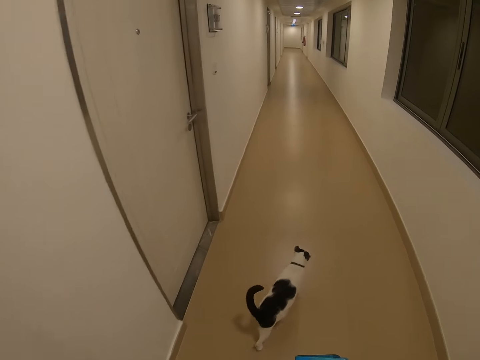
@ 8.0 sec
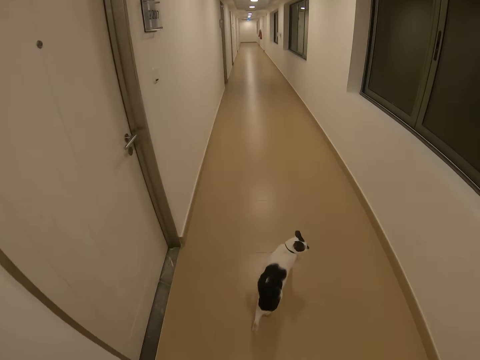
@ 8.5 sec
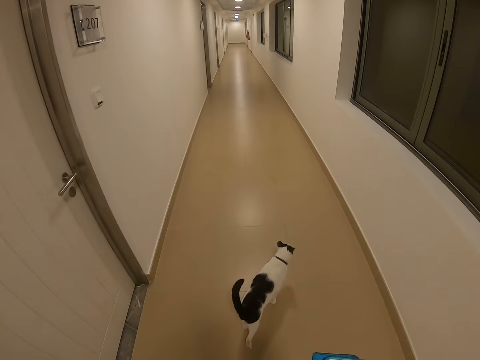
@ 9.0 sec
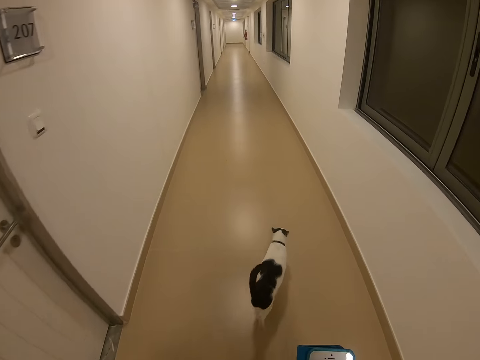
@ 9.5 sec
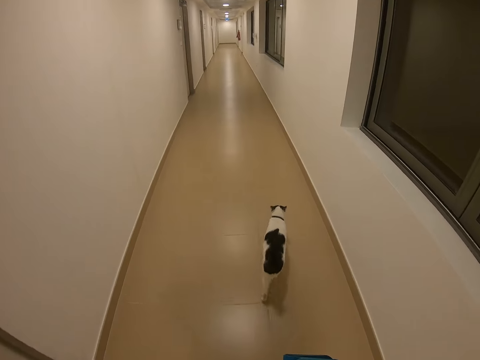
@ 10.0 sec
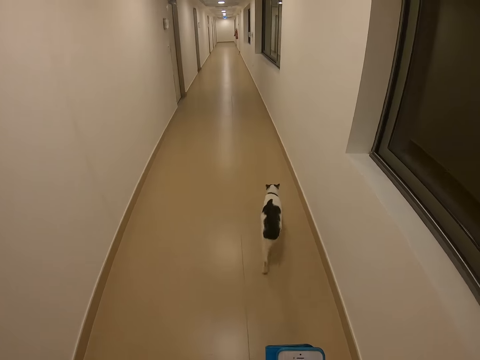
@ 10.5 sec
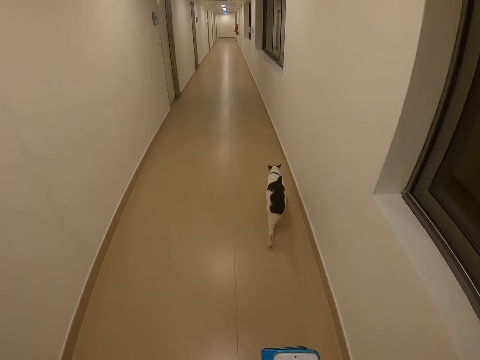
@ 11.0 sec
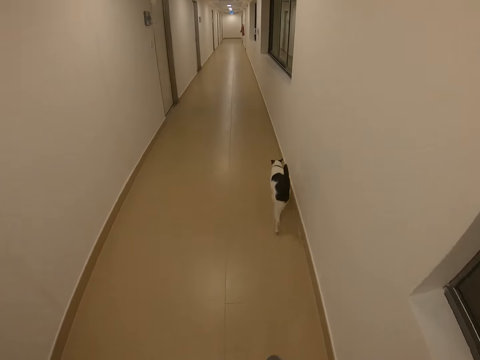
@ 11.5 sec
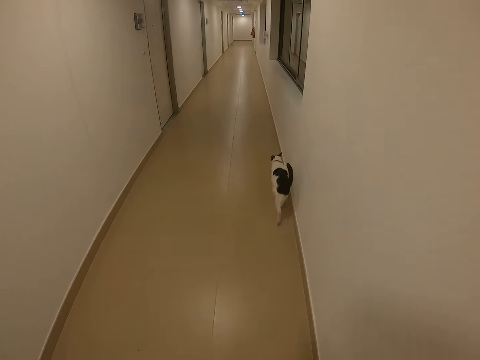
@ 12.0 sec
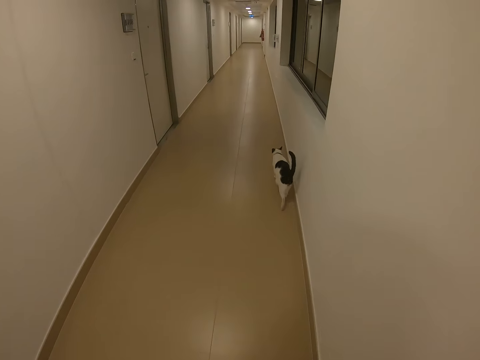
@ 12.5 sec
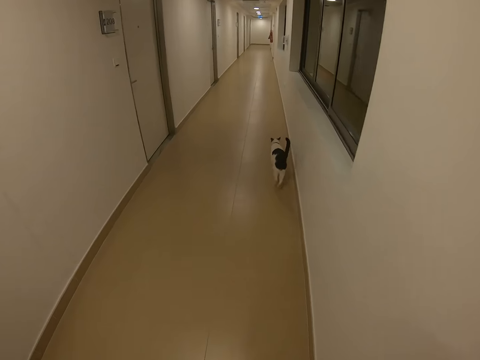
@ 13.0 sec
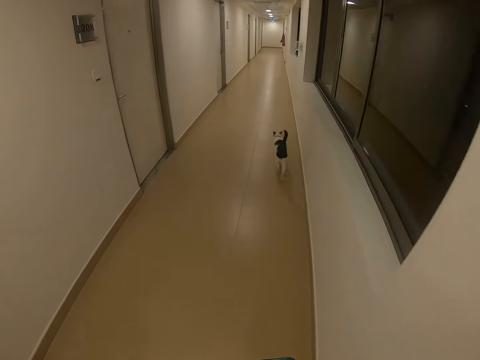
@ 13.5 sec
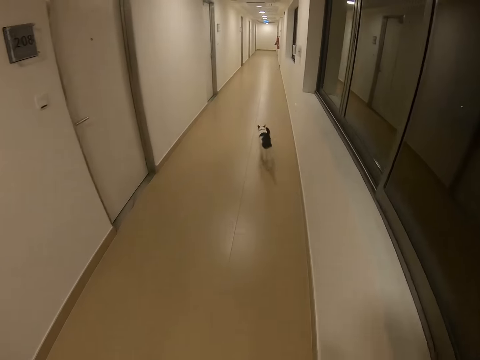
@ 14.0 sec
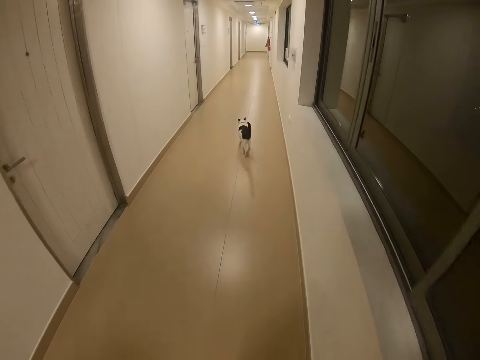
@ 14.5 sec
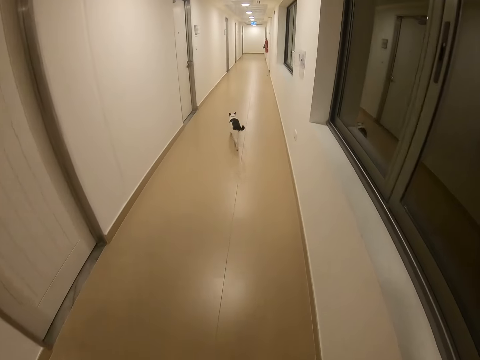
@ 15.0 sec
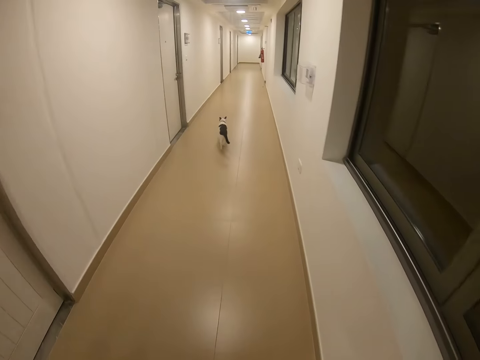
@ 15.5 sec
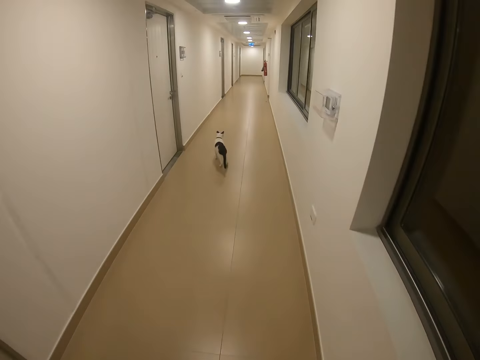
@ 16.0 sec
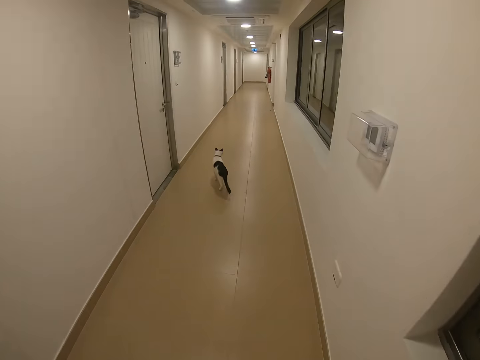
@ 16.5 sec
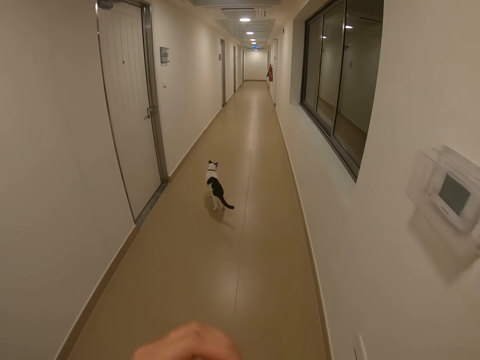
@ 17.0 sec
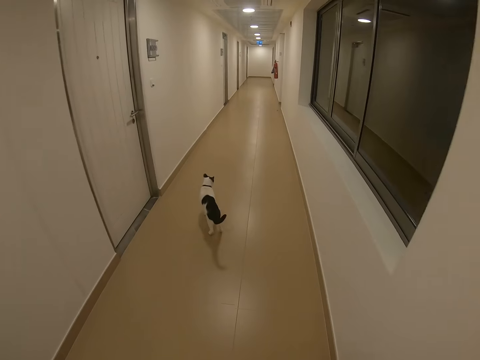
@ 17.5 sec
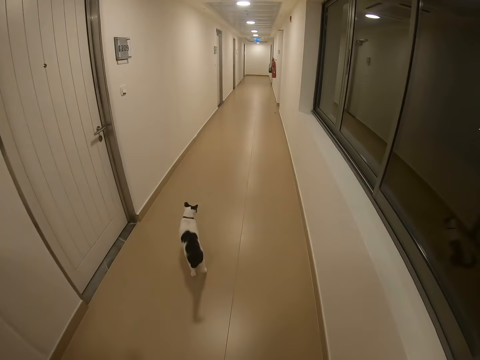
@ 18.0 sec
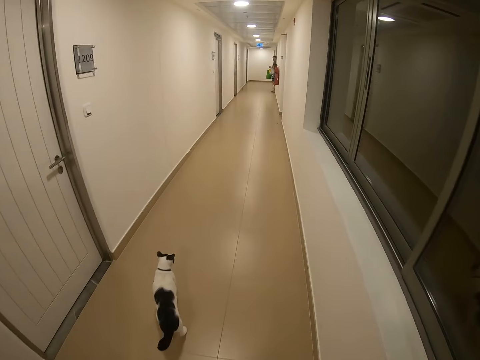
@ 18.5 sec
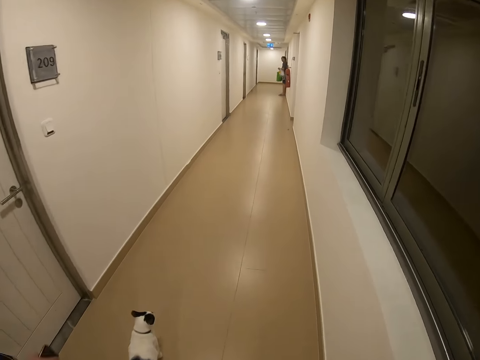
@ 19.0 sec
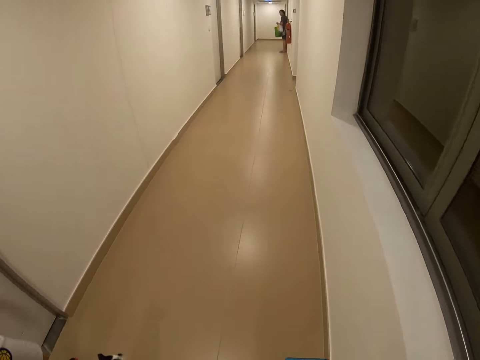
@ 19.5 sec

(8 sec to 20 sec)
The camera wearer walks along the corridor of the building.

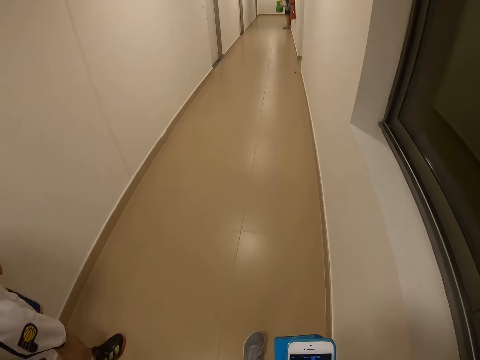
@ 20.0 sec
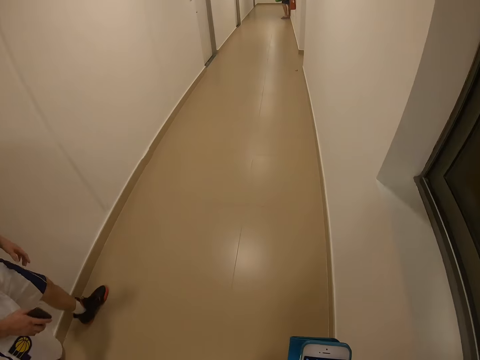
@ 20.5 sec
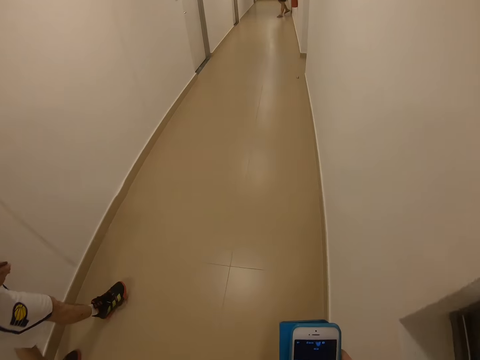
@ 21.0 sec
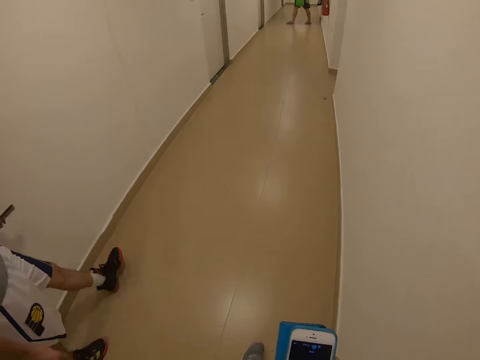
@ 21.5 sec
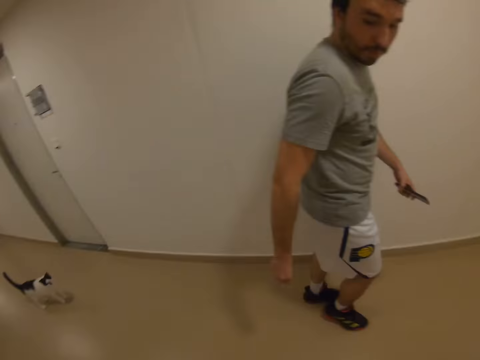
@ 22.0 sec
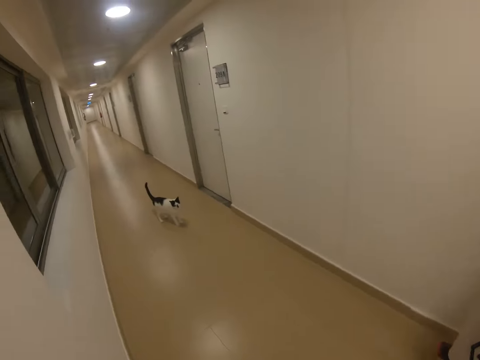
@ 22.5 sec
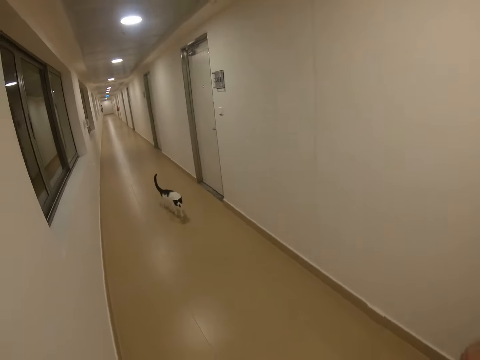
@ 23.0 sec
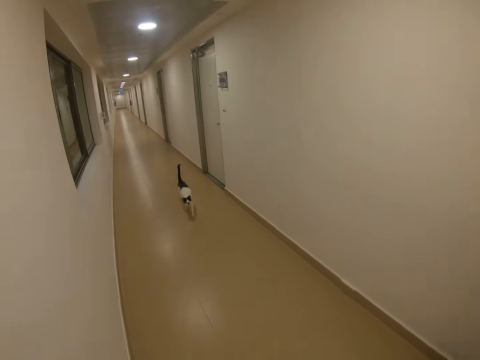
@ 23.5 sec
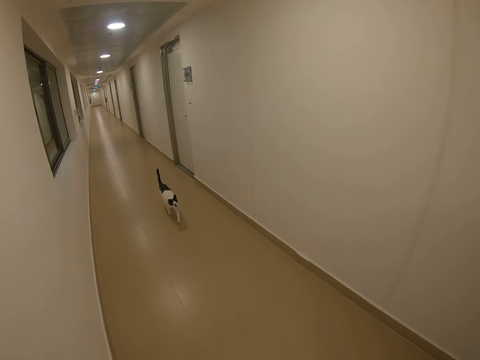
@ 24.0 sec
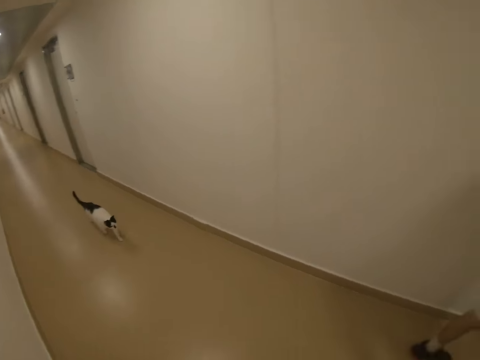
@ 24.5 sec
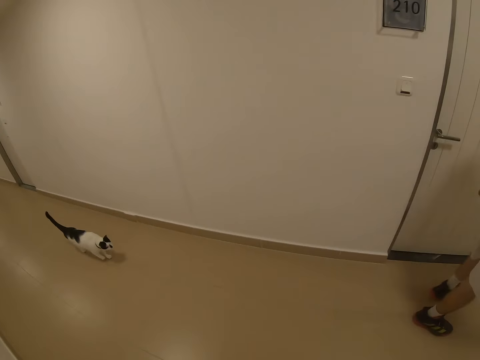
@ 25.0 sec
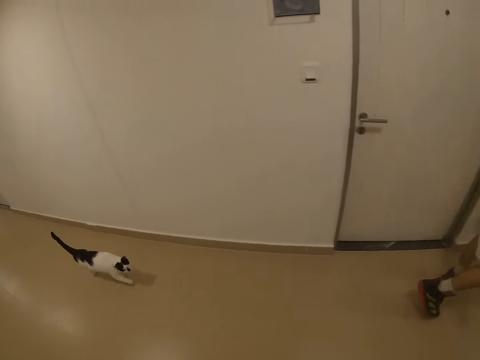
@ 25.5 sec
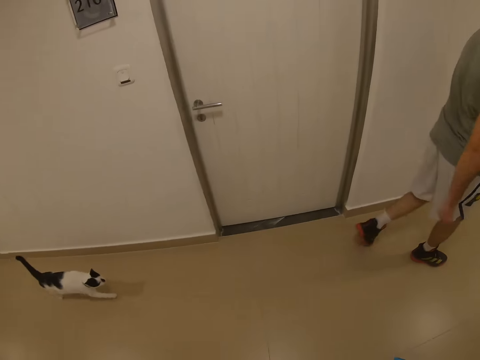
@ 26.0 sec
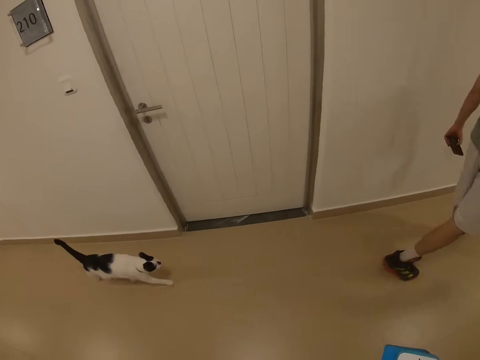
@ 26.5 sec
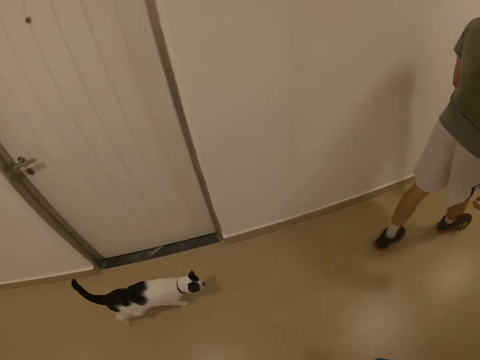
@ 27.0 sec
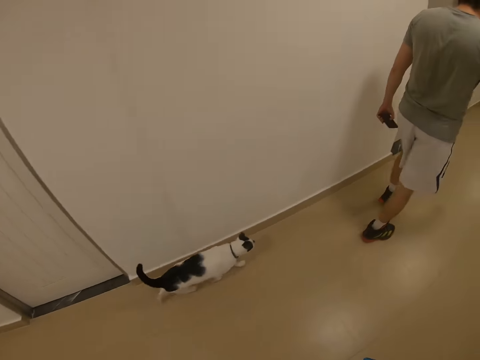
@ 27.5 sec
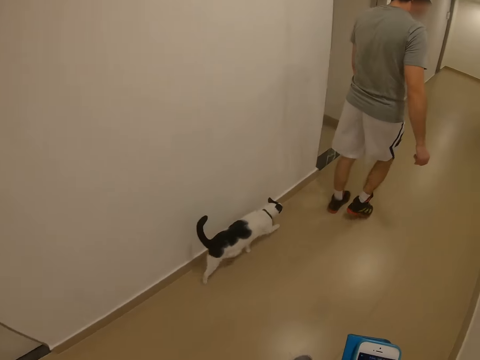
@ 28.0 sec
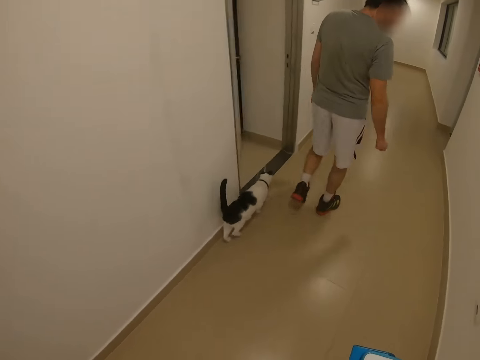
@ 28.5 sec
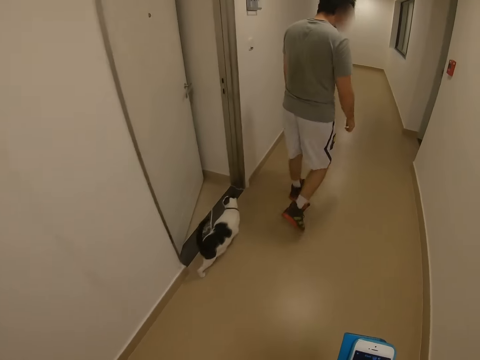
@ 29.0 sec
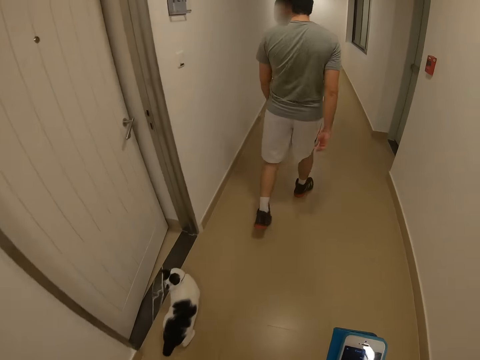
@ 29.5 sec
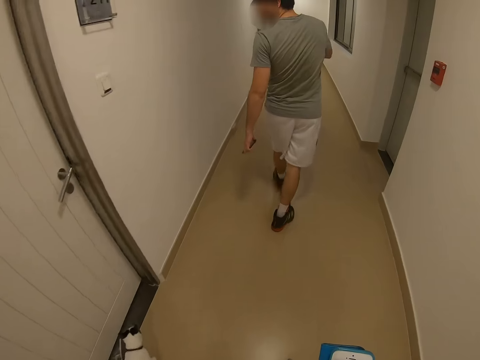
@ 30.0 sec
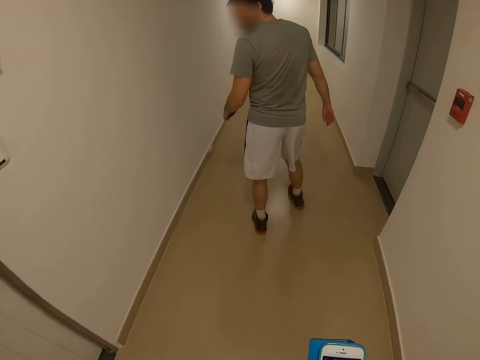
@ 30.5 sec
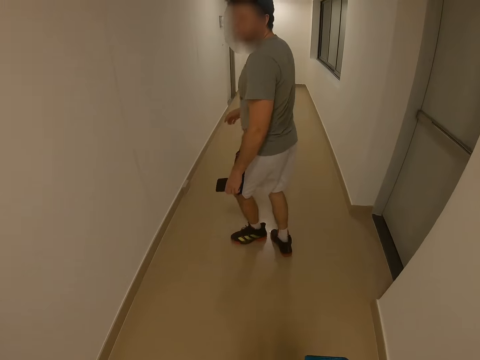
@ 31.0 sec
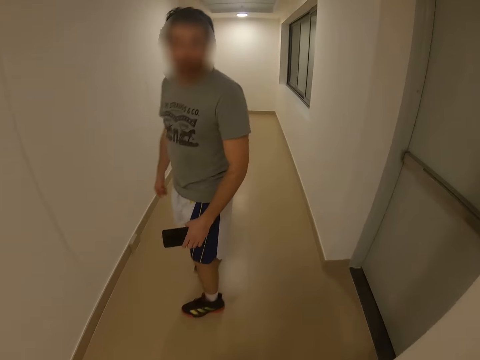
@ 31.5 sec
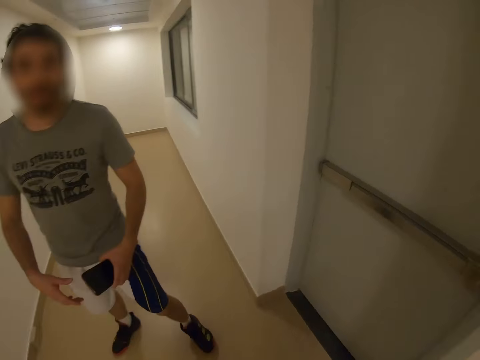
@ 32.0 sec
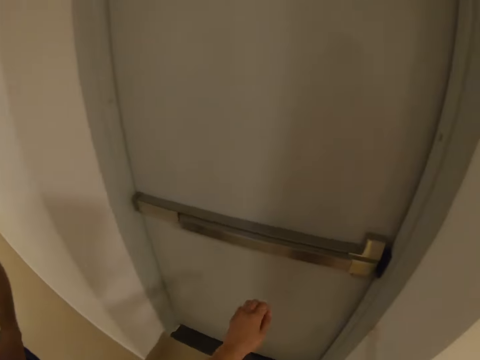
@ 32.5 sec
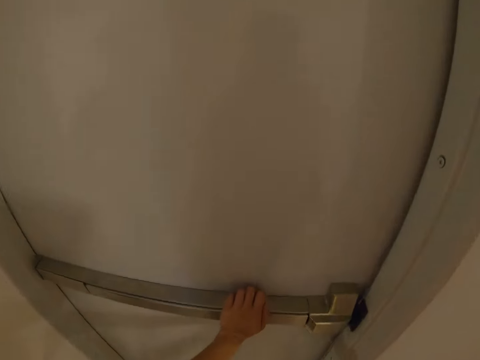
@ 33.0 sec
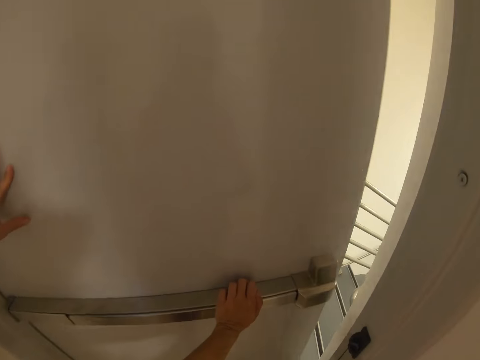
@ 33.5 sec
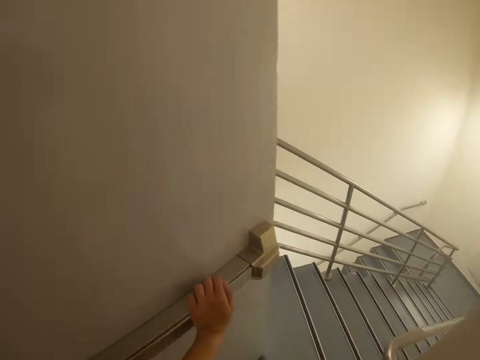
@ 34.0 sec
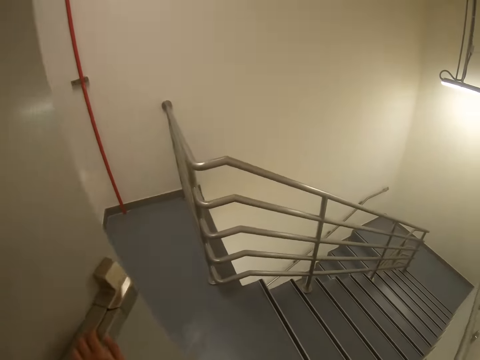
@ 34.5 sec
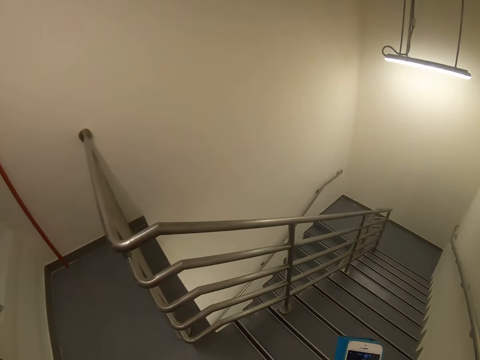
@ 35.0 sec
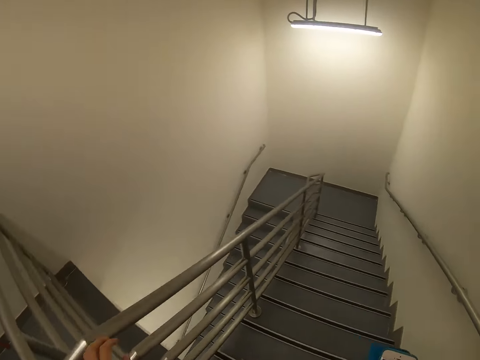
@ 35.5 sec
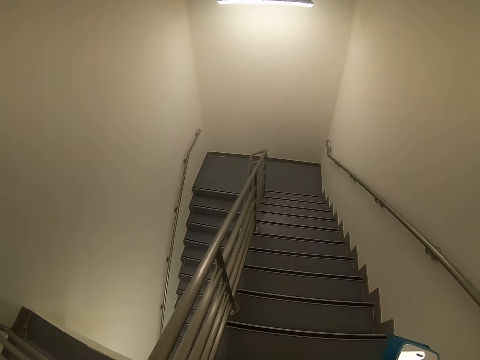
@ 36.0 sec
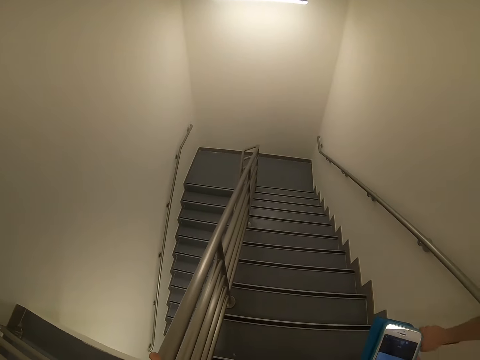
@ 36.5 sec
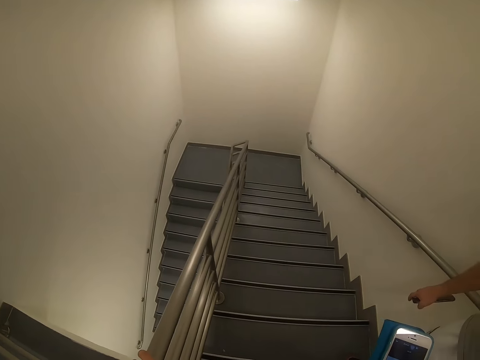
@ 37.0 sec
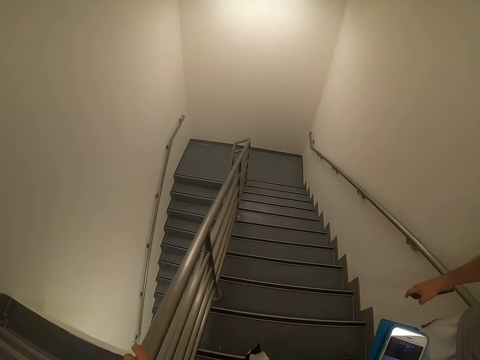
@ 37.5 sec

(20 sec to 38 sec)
A man walks along the corridor and carries the phone in the hand. The camera wearer looks at the cat. The man walks the cat along the corridor. The camera wearer walks along the corridor of the building. They check the phone. The man turns to look at the camera wearer. The camera wearer opens the door. The man opens the door.
